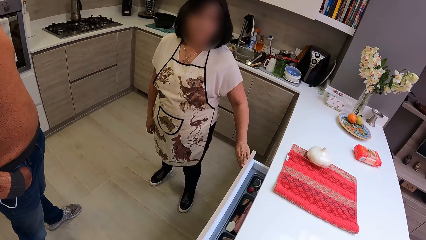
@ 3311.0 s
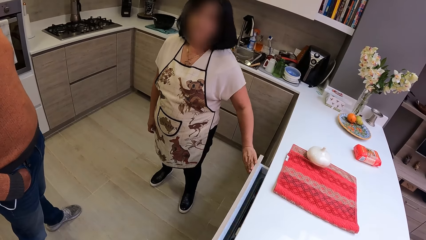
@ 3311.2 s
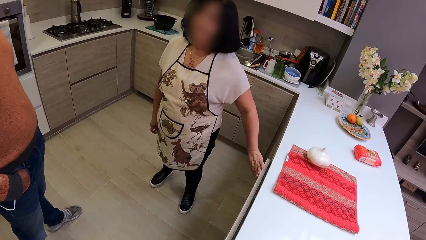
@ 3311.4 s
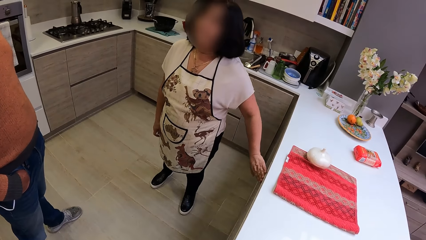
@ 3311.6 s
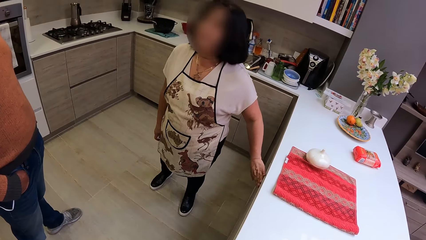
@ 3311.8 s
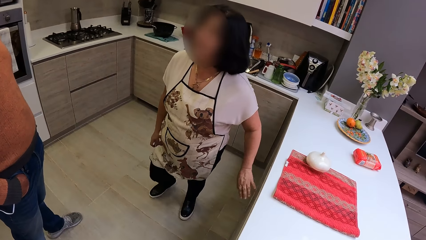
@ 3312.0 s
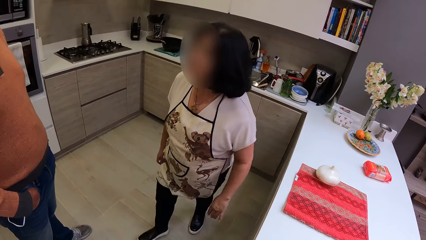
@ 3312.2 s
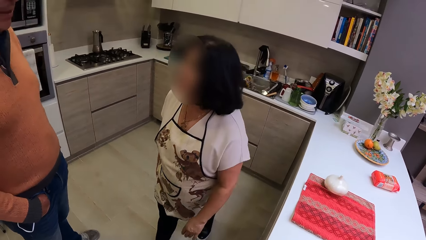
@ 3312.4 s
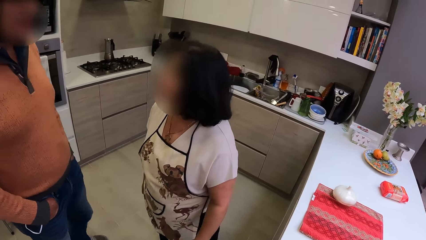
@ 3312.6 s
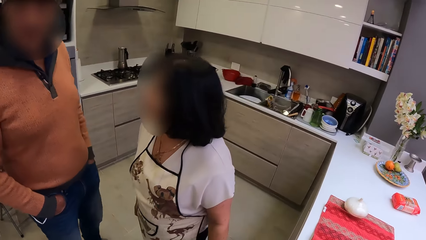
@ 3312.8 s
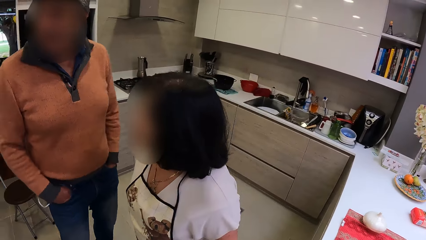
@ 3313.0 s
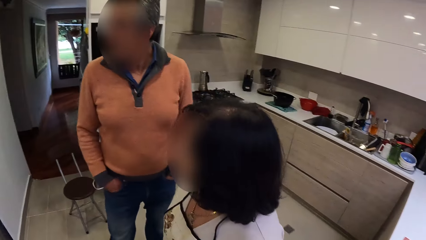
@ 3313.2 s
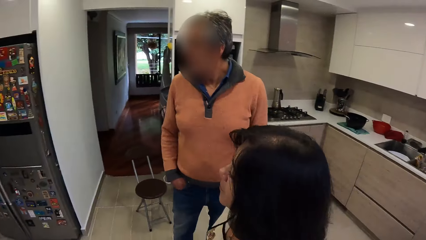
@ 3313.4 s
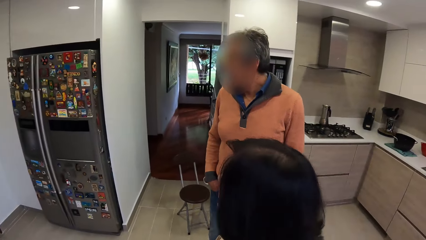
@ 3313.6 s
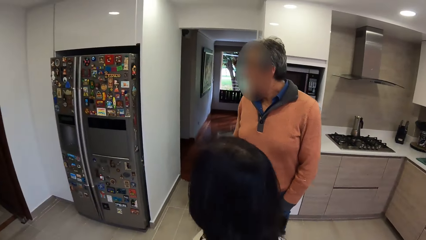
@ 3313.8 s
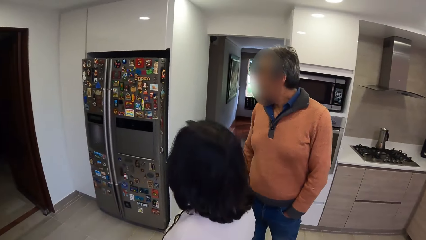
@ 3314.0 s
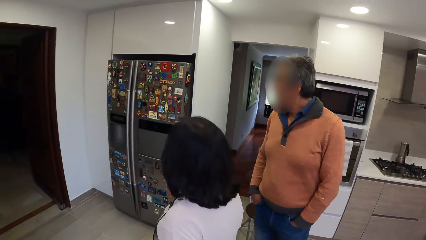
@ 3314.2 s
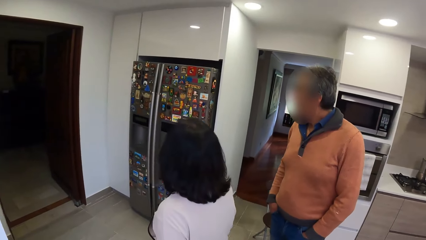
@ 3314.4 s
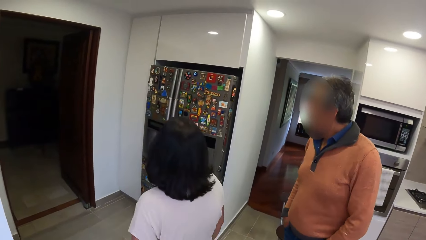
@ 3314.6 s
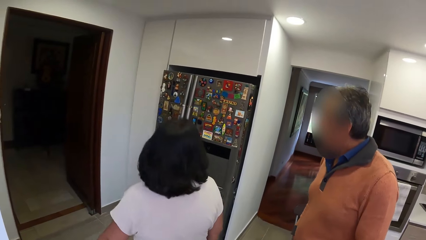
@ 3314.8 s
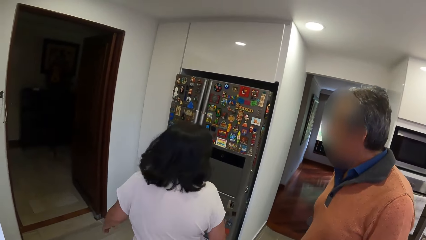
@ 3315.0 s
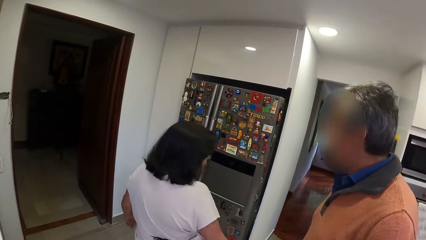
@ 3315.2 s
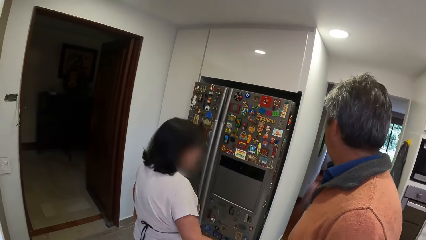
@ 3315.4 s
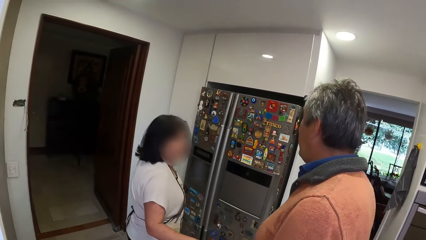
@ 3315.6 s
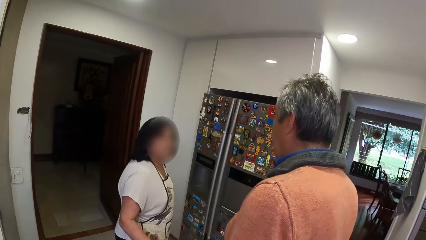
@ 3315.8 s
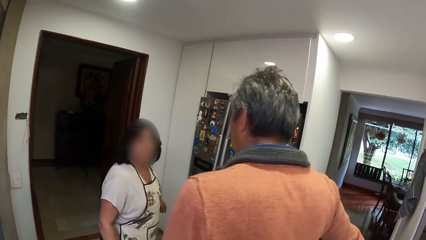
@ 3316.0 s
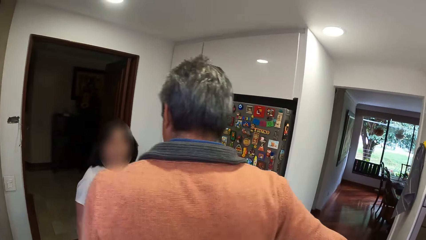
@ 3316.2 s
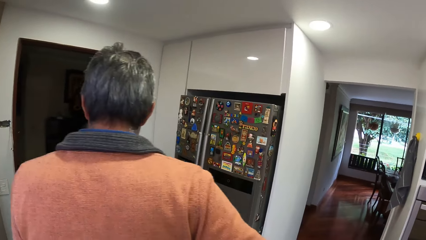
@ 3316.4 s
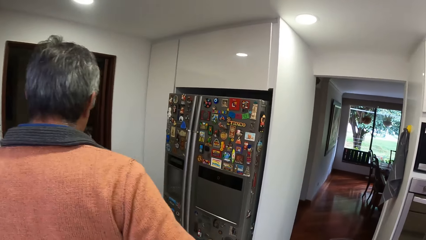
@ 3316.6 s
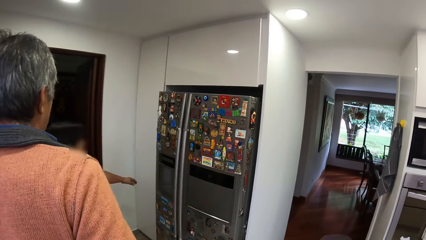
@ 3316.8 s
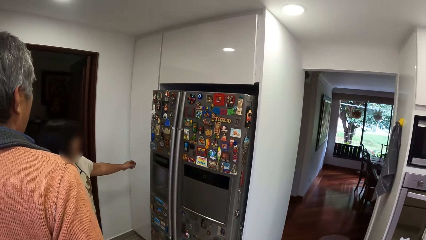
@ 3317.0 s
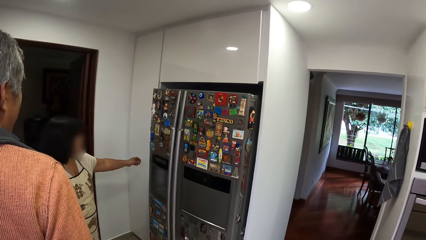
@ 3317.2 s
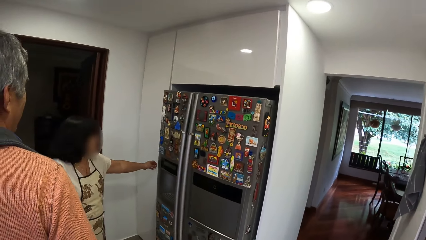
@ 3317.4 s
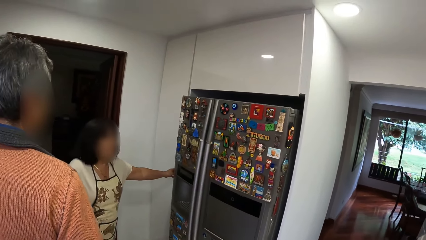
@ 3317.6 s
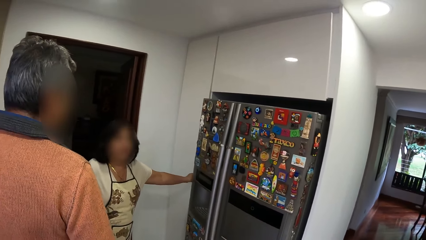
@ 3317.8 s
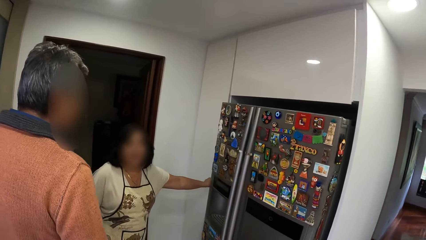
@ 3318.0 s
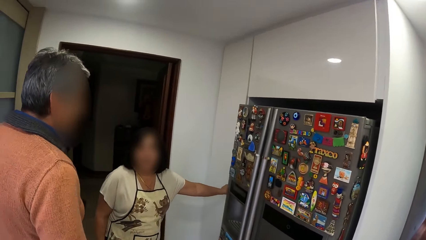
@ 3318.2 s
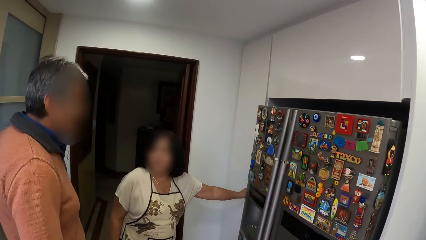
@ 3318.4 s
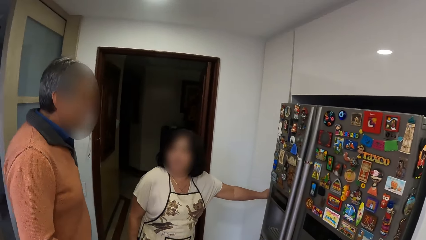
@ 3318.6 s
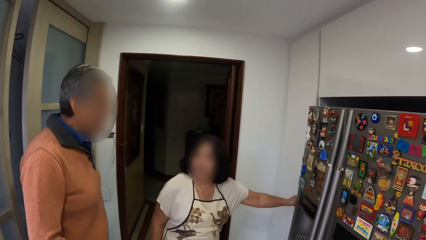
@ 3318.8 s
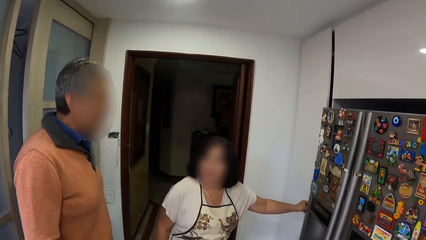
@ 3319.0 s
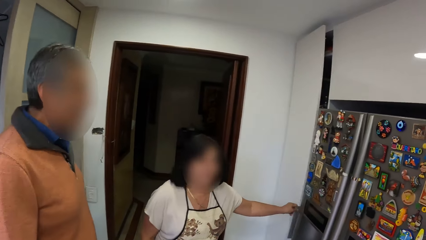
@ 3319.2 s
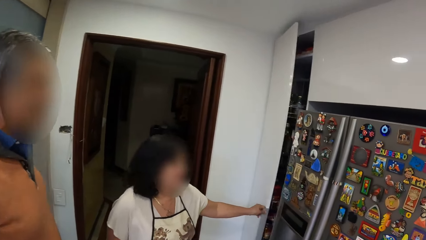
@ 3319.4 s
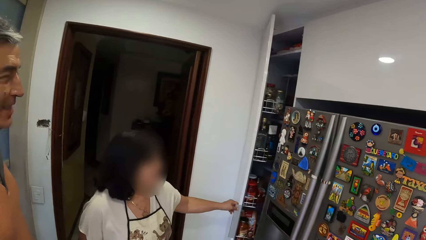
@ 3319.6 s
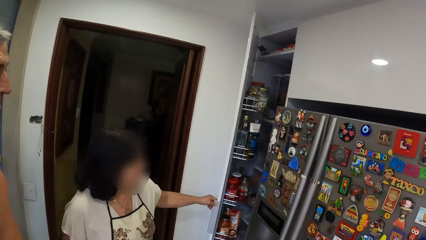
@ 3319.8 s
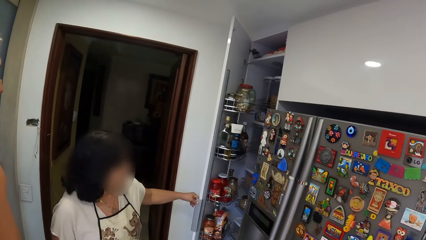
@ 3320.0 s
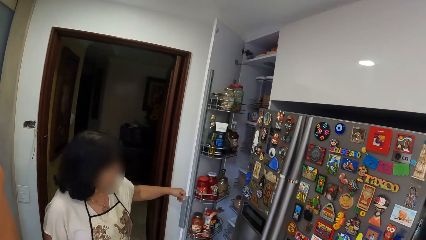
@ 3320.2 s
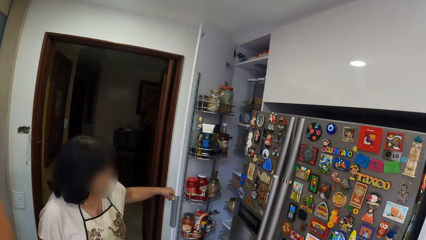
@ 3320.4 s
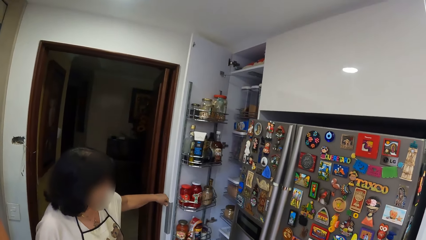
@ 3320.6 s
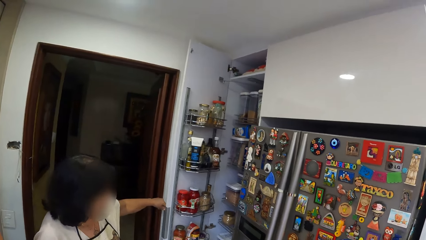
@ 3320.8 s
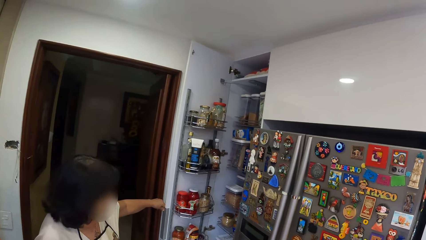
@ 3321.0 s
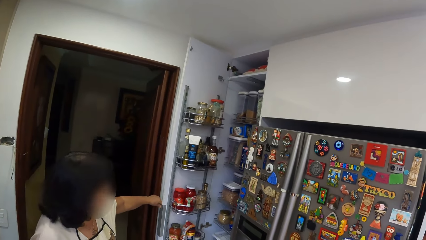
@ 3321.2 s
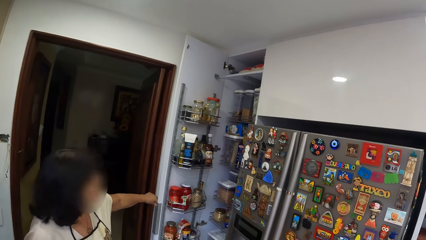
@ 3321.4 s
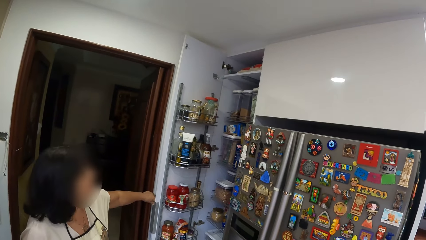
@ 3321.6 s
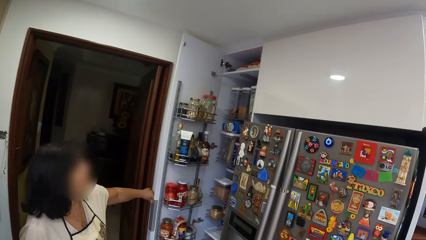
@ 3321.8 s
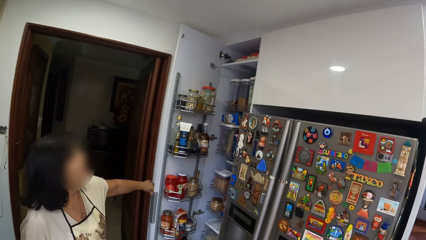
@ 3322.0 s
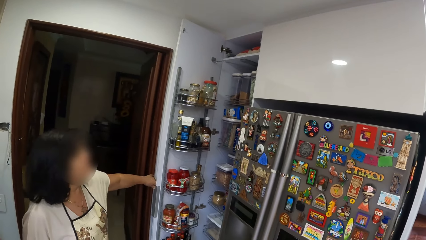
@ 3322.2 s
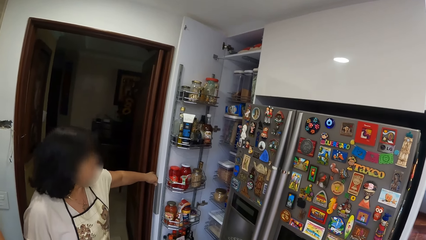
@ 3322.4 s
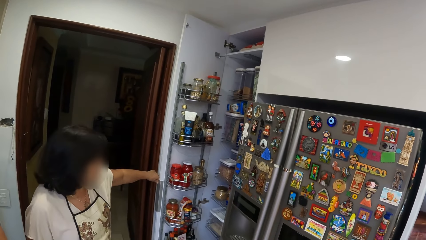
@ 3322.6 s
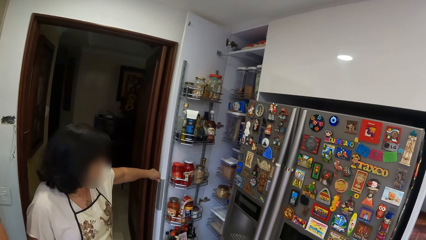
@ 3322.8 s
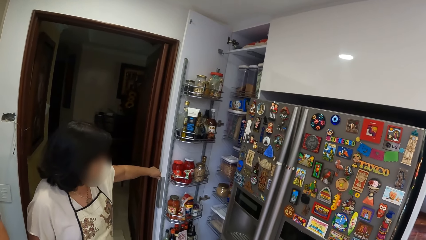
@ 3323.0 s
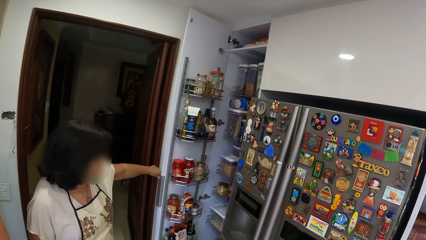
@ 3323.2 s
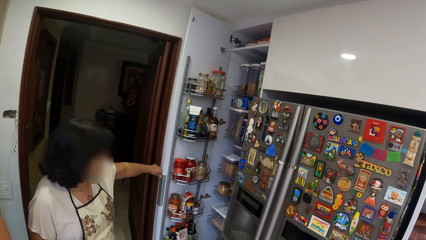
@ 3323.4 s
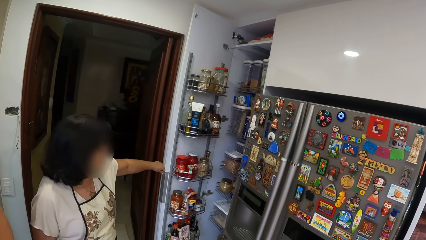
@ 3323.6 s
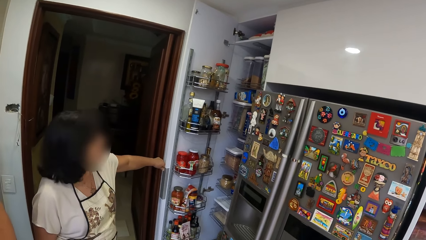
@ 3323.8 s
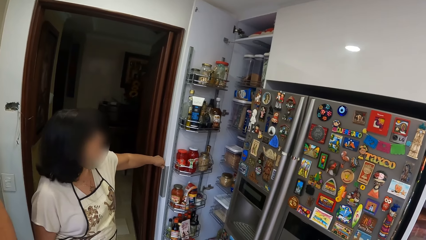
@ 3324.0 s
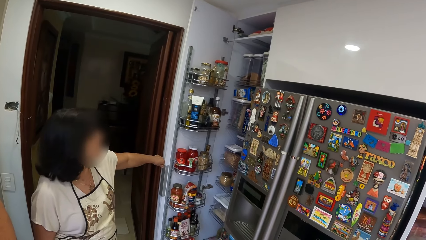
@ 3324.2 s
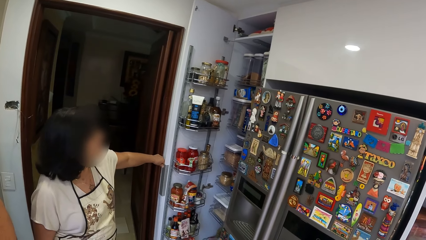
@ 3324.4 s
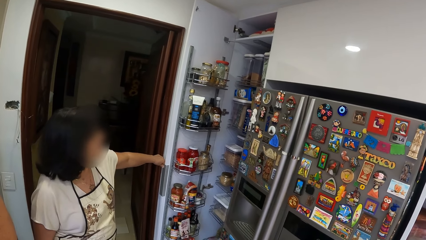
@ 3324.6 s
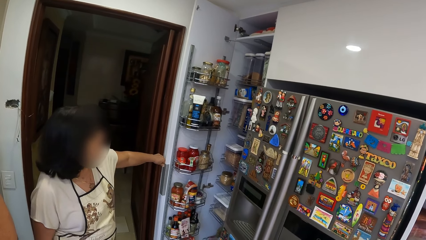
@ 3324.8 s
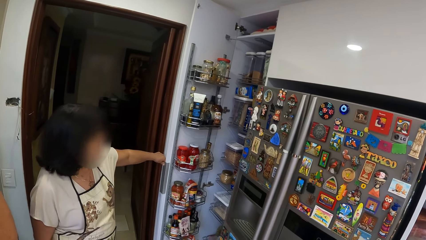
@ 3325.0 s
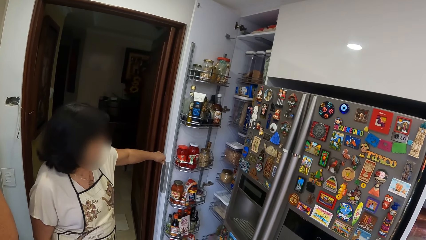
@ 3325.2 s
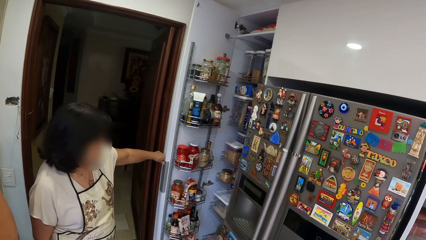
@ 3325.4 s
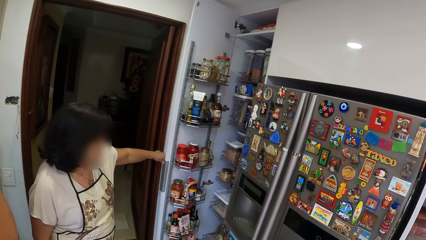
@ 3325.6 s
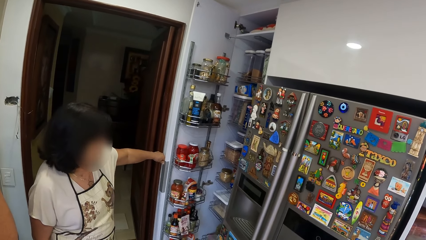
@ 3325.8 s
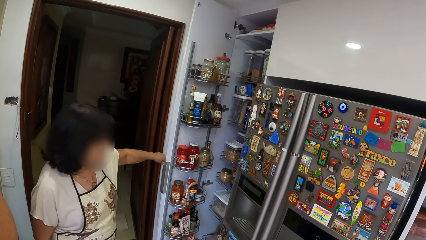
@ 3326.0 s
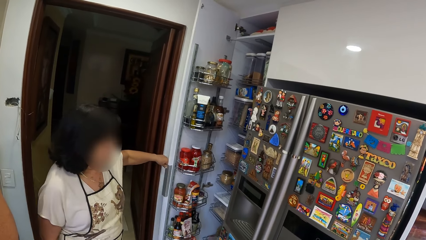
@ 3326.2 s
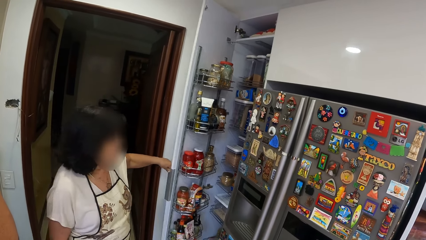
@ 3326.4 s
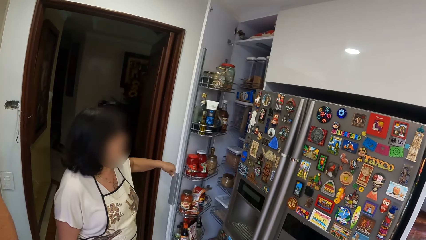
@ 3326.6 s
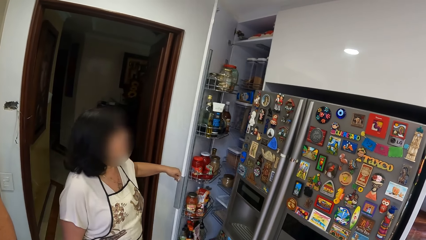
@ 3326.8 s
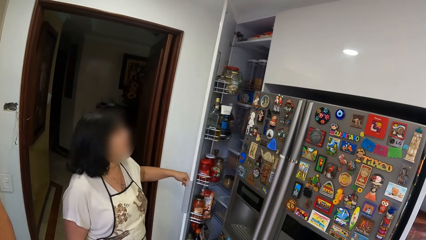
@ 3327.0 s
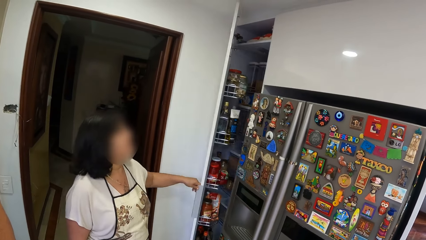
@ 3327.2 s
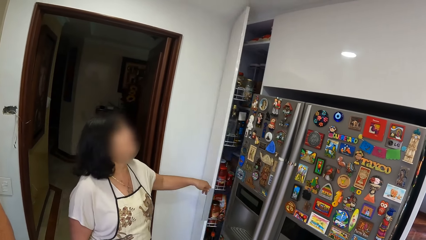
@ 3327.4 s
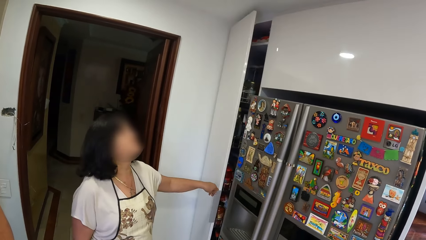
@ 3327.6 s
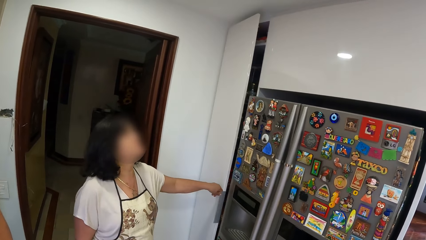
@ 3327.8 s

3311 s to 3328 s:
A lady closes the drawer, walks towards the fridge and opens the cabinet.
